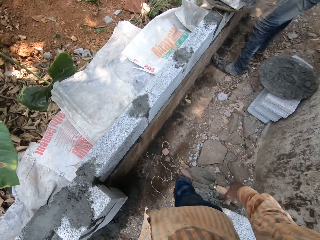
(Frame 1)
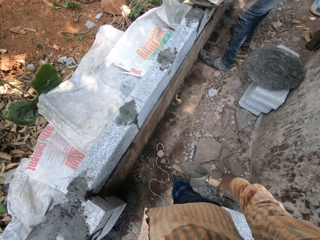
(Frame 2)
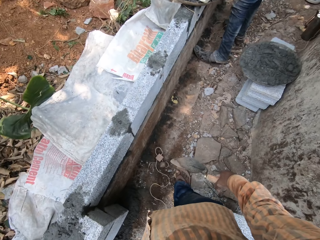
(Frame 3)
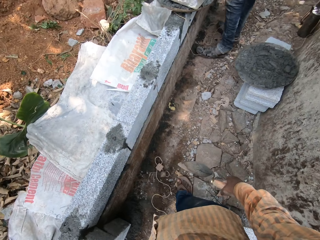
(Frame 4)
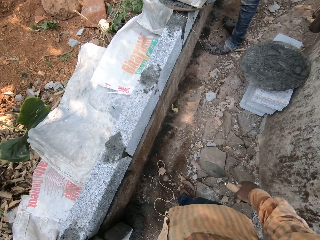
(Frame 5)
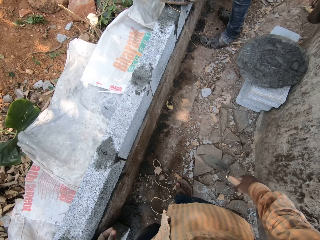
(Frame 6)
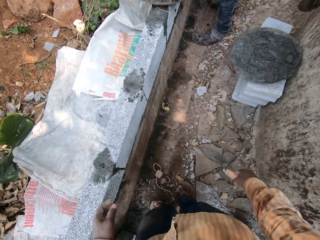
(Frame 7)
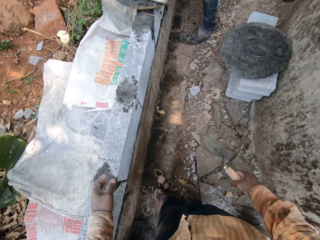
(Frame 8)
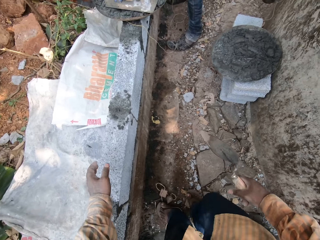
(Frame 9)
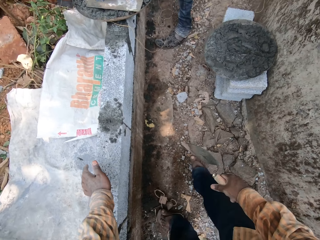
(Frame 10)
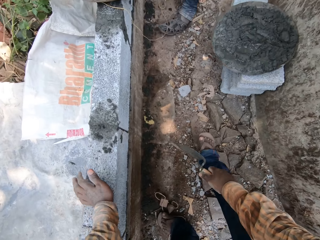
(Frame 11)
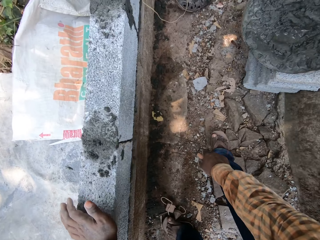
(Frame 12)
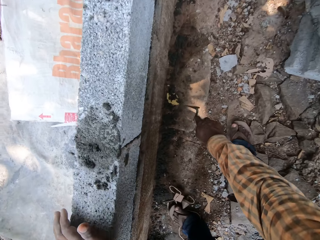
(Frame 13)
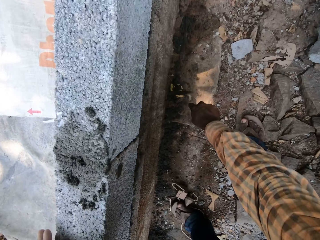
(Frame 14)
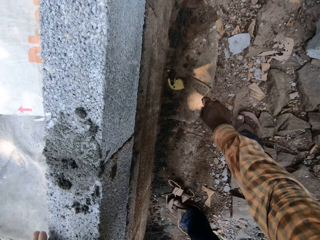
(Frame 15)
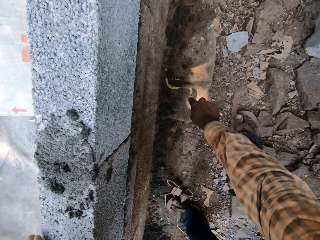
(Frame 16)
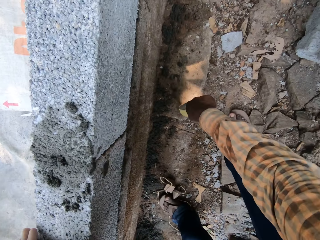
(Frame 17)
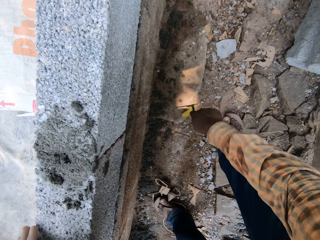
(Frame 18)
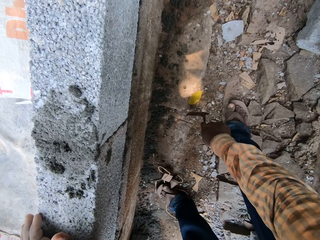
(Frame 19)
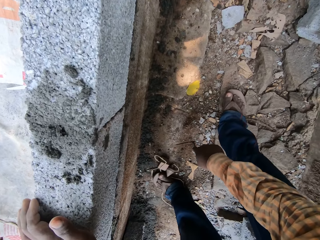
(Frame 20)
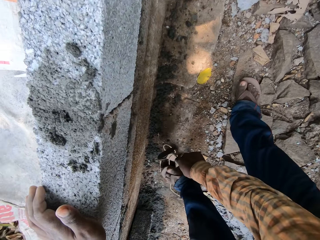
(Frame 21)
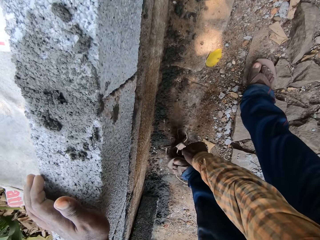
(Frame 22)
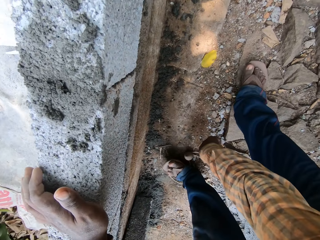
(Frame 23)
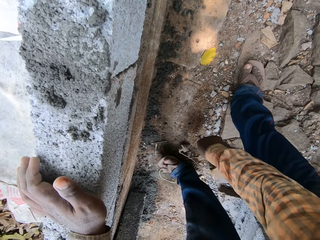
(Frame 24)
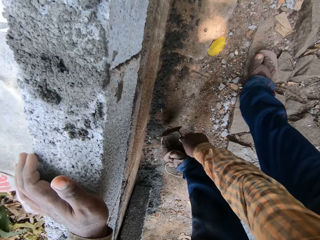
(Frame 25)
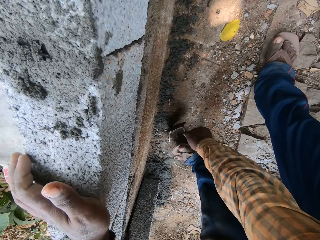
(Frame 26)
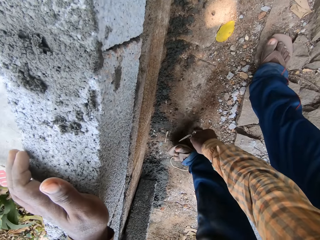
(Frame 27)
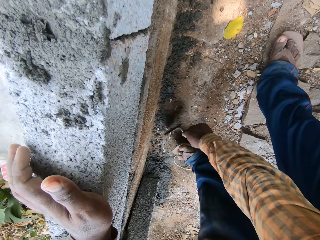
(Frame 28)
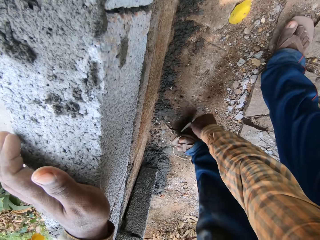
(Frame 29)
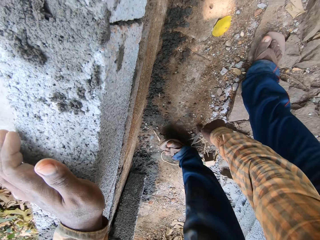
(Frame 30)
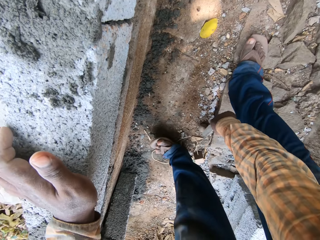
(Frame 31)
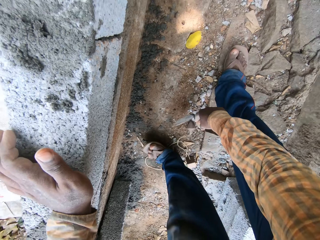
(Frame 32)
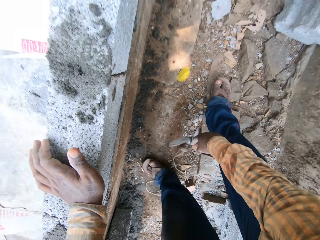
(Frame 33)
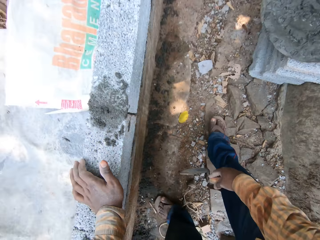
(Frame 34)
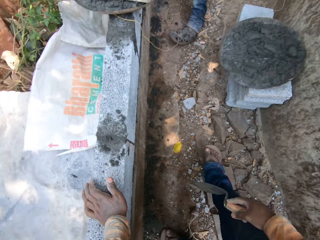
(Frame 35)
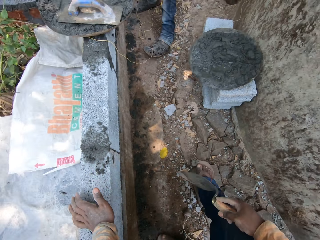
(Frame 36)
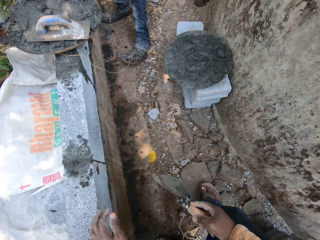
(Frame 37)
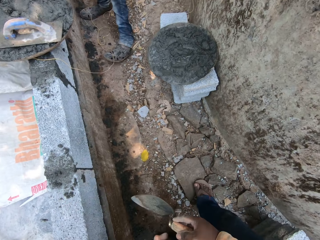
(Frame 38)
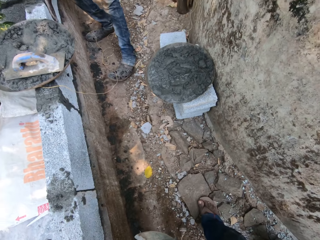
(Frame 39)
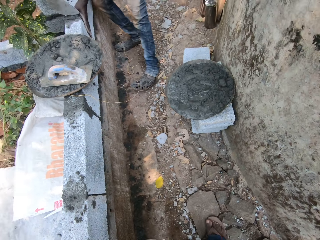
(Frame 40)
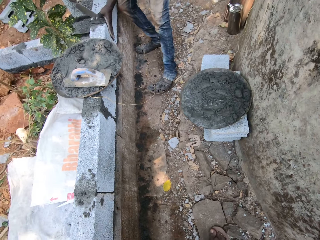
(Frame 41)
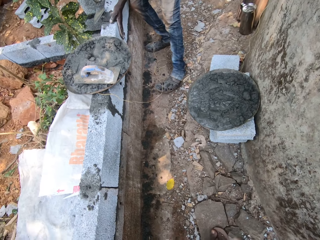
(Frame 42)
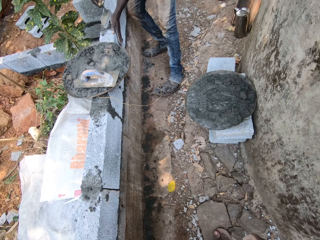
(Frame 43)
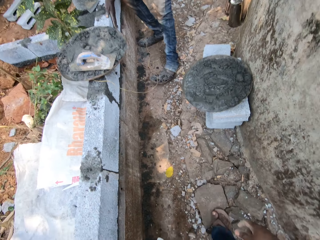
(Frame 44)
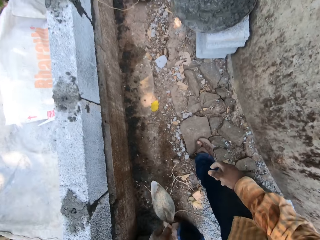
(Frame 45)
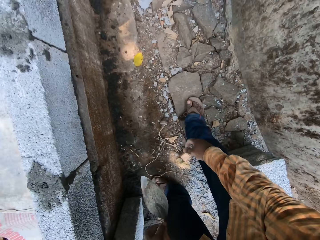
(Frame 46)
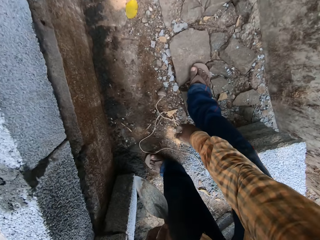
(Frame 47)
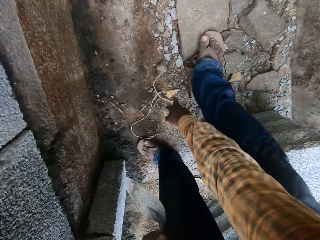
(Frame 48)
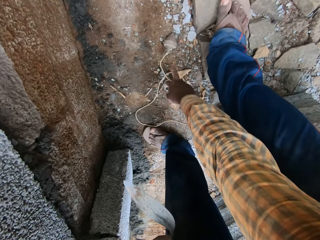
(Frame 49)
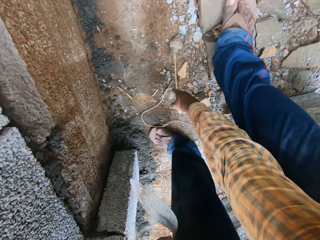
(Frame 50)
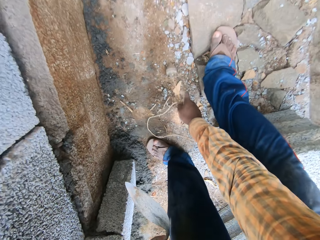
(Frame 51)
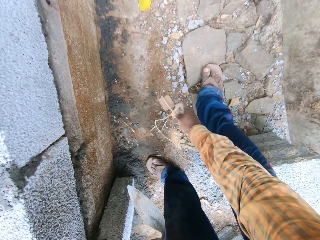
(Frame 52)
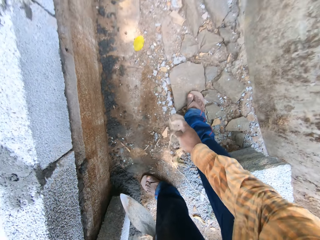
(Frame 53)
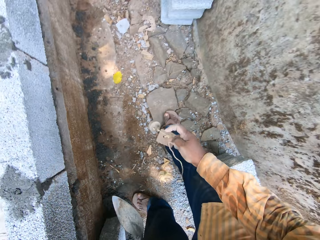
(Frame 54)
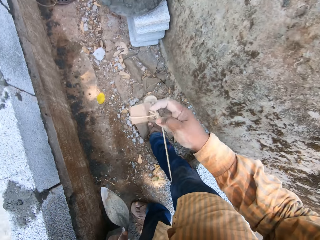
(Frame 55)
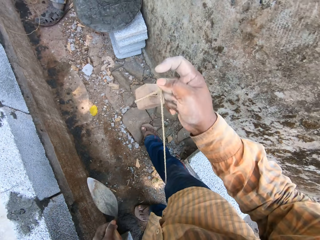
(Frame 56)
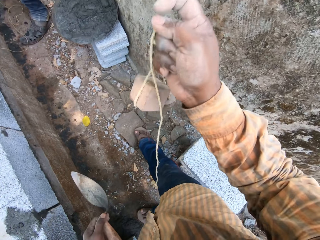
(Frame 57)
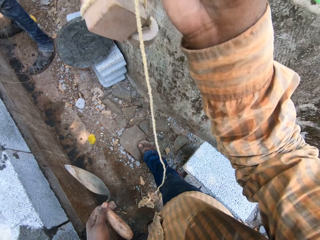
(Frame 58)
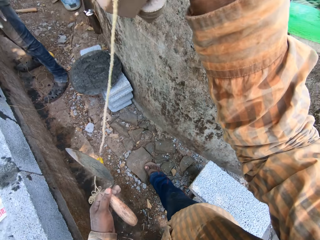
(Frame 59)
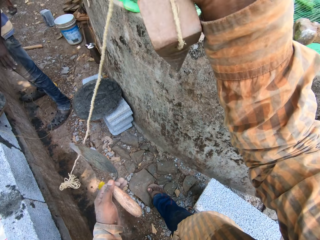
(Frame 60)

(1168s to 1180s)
The camera wearer places his left hand on the wall. He scrapes the ground with the brick trowel in his right hand. The man spreads cement on the wall with the trowel in his right hand. The camera wearer picks up a plumb bob from the ground with his right hand.

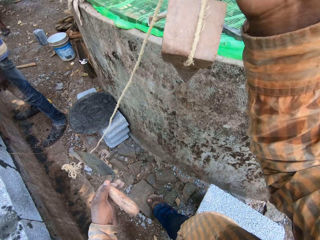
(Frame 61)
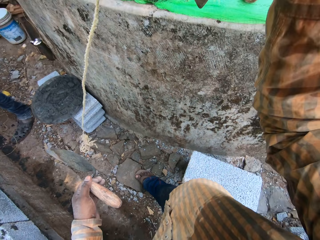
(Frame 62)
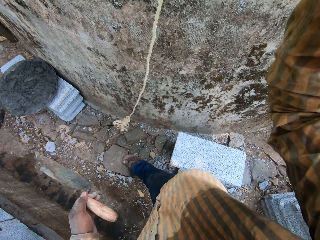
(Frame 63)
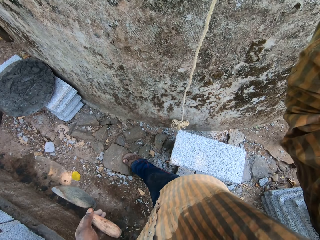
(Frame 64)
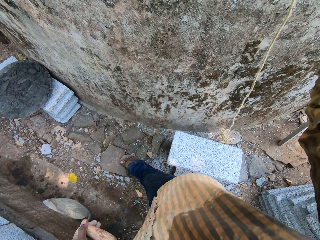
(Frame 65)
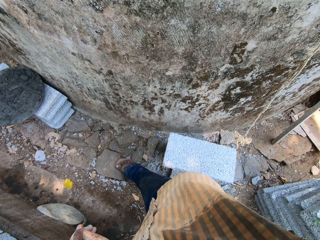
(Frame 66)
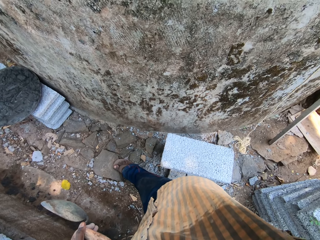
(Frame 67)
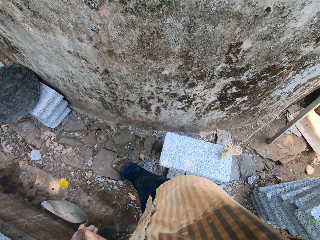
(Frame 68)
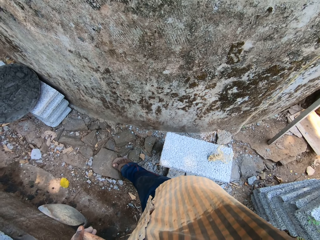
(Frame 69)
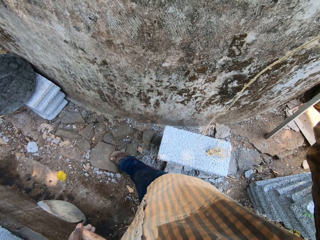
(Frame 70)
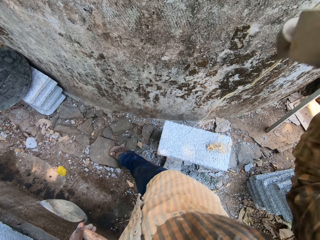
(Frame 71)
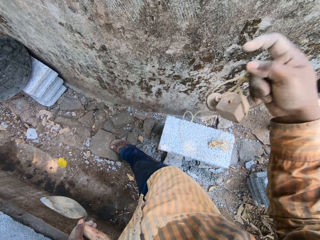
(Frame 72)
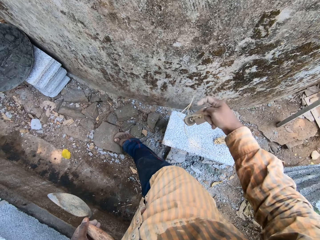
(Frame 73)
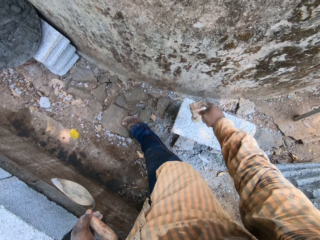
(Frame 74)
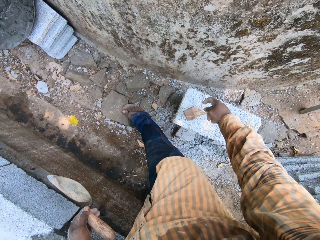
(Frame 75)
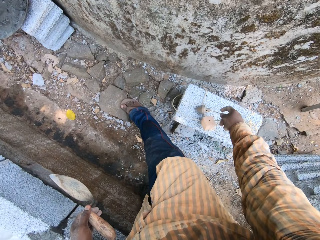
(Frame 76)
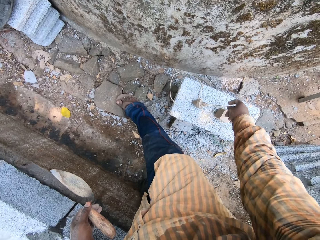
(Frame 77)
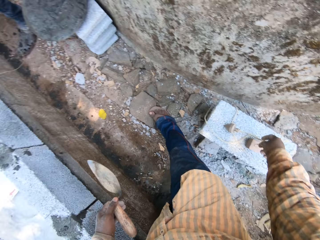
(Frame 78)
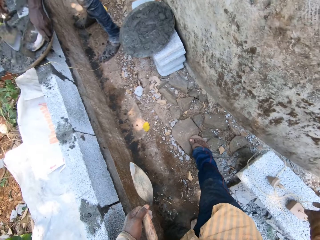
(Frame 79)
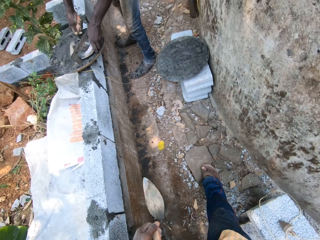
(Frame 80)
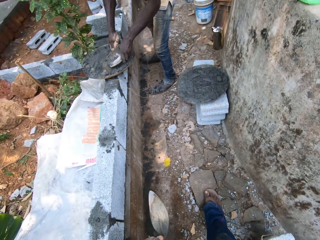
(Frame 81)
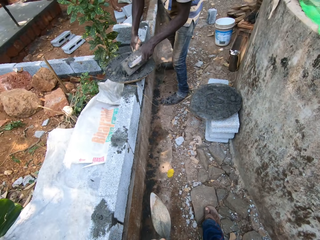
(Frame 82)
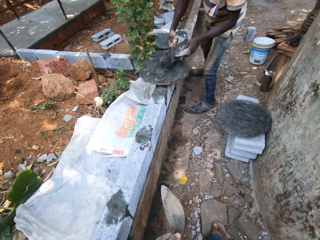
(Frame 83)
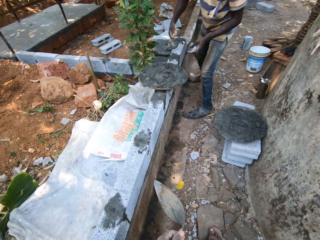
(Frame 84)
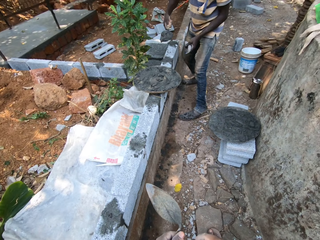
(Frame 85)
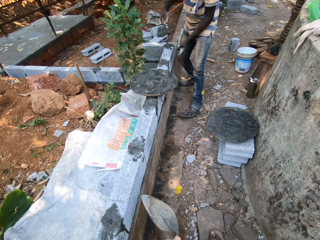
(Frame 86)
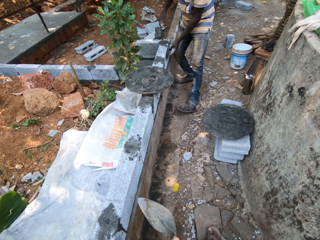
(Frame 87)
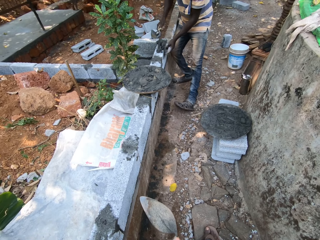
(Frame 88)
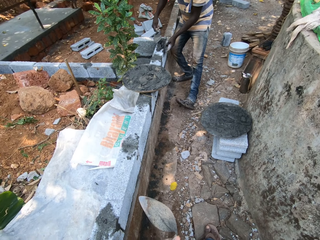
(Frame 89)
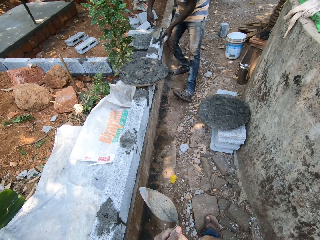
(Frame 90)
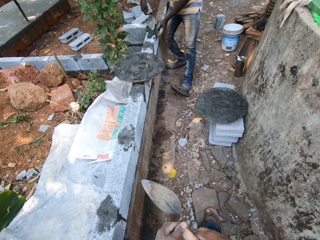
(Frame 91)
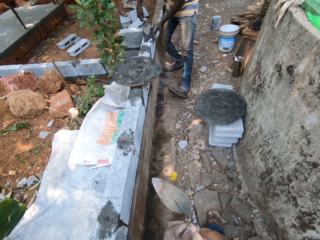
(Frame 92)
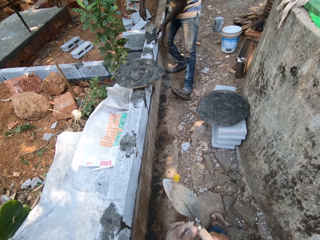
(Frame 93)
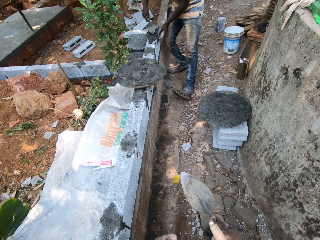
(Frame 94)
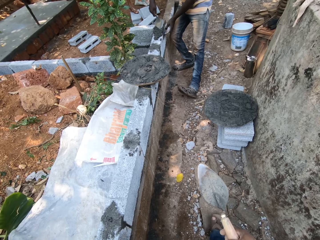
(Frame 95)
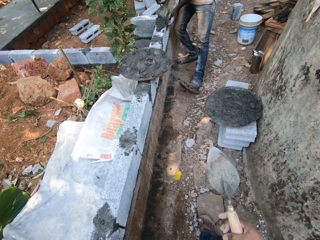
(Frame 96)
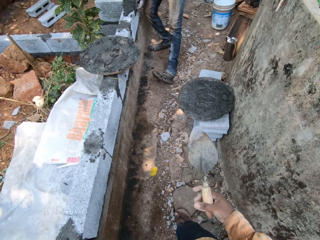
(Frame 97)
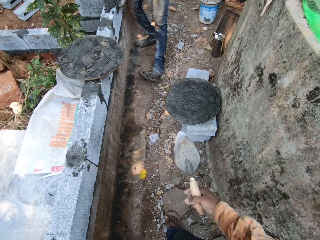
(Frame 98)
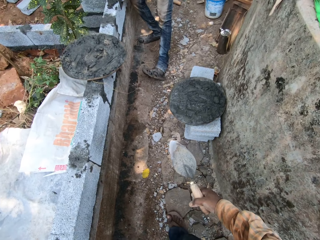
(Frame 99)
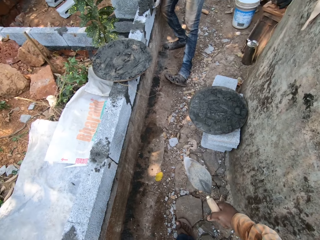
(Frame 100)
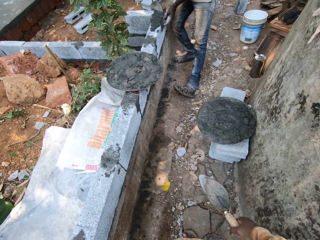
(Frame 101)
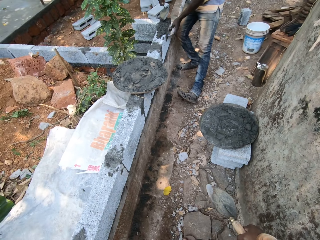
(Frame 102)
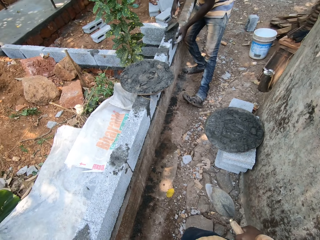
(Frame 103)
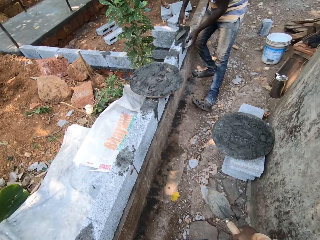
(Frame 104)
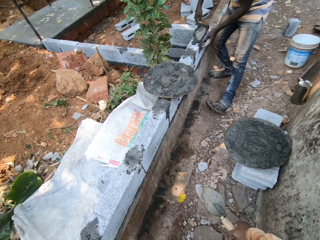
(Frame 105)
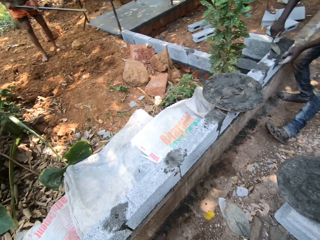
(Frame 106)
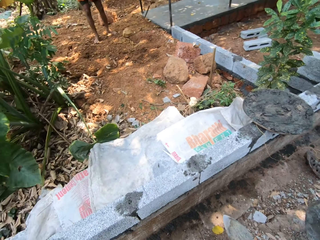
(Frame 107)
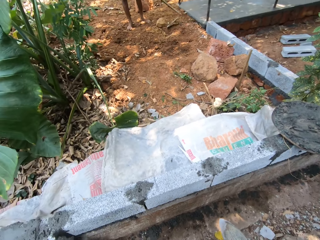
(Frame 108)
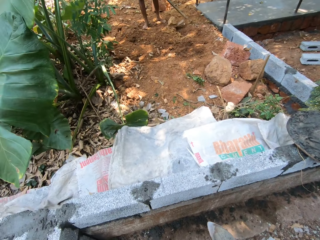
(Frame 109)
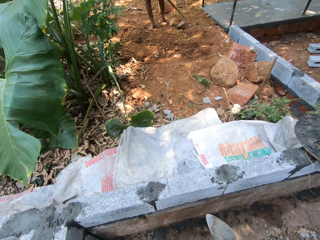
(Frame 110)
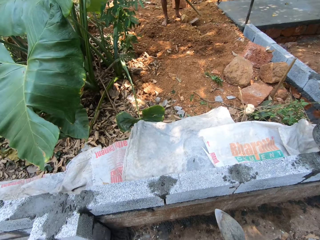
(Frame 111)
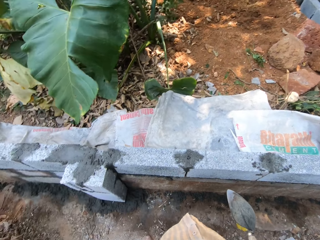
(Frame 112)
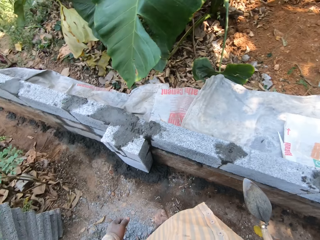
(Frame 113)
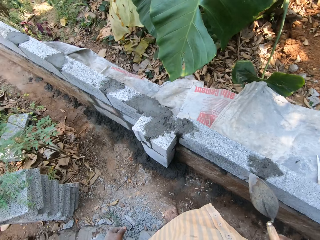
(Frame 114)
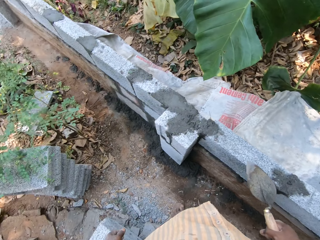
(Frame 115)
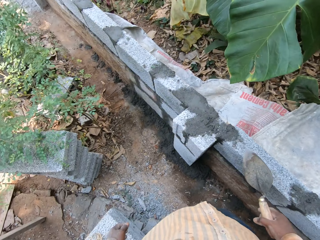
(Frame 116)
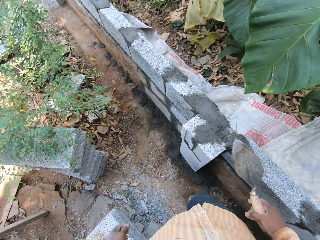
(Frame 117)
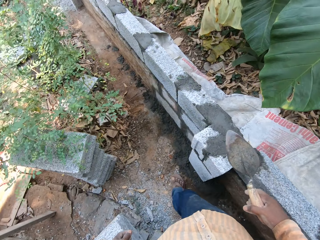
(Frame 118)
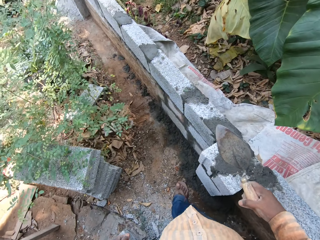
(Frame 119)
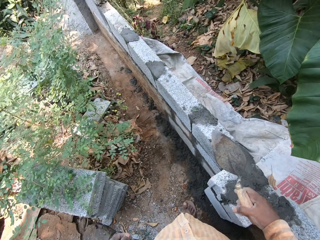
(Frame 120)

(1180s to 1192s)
The camera wearer places the plumb bob on a block with his right hand. The man scoops cement from the pan of cement with the trowel in his right hand, drops the cement in the trowel in his right hand on the wall, levels the cement on the block with the finishing float in his left hand and spreads the cement on the wall with the trowel in his right hand. The camera wearer walks.
